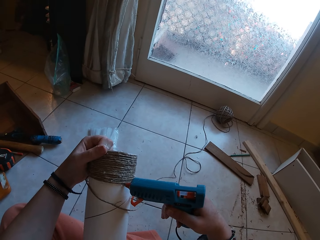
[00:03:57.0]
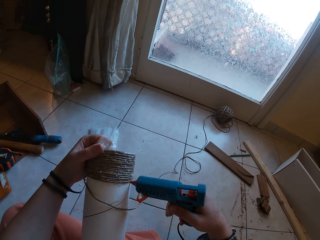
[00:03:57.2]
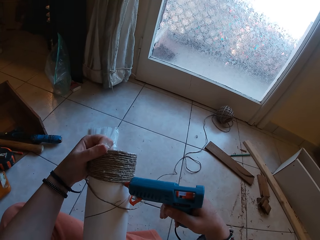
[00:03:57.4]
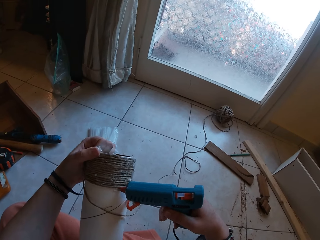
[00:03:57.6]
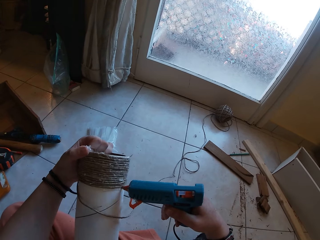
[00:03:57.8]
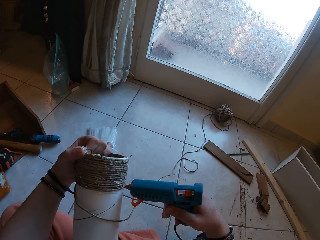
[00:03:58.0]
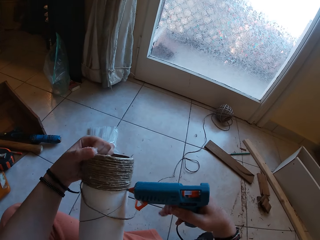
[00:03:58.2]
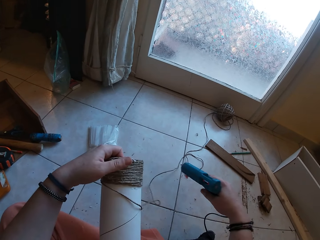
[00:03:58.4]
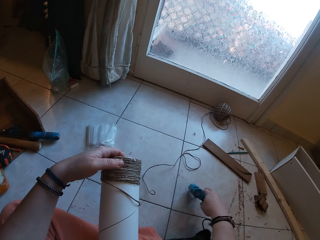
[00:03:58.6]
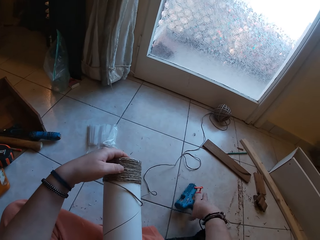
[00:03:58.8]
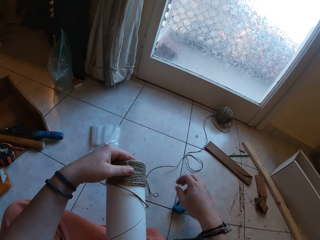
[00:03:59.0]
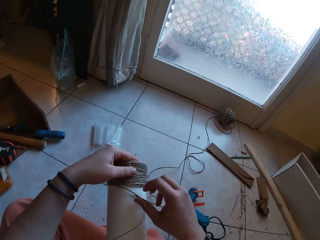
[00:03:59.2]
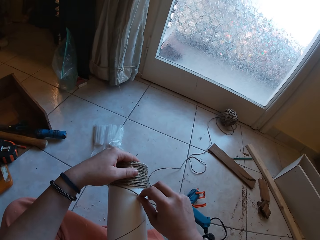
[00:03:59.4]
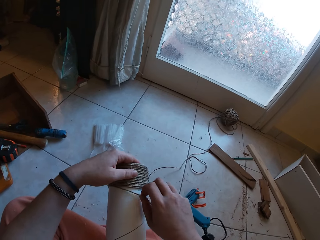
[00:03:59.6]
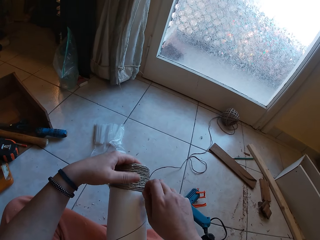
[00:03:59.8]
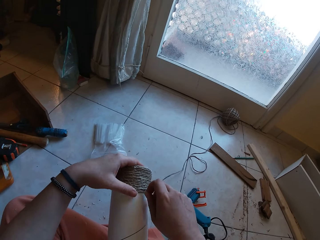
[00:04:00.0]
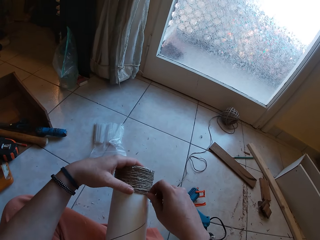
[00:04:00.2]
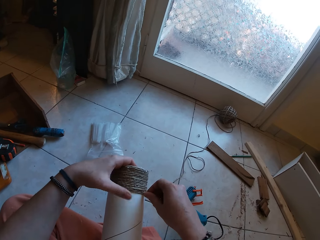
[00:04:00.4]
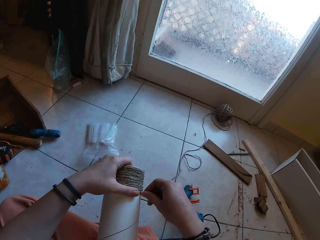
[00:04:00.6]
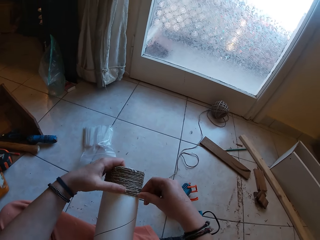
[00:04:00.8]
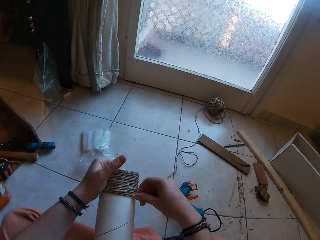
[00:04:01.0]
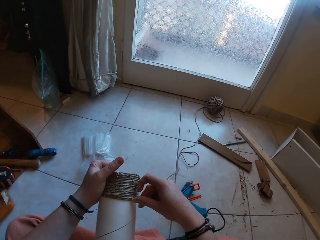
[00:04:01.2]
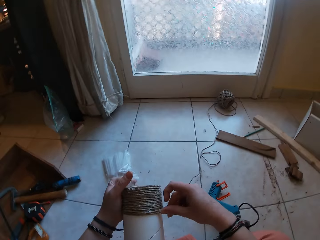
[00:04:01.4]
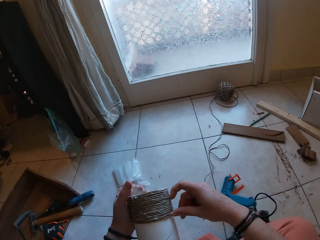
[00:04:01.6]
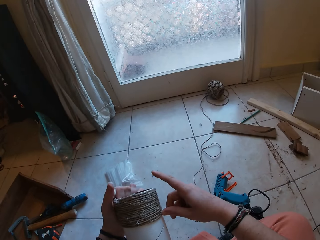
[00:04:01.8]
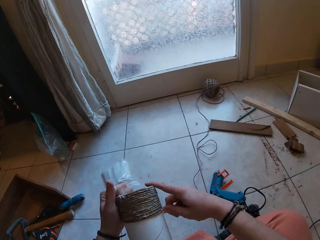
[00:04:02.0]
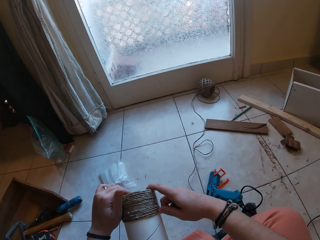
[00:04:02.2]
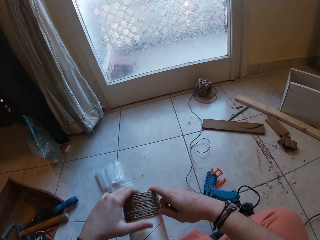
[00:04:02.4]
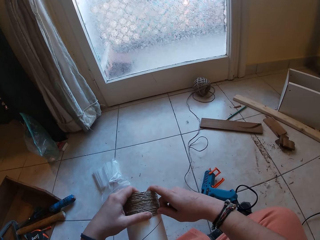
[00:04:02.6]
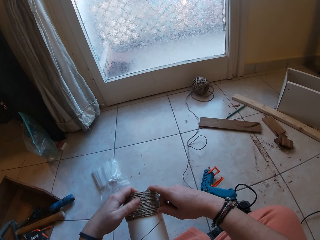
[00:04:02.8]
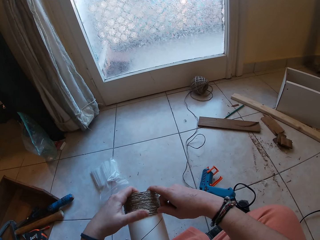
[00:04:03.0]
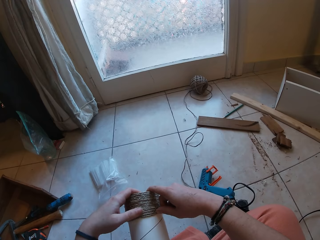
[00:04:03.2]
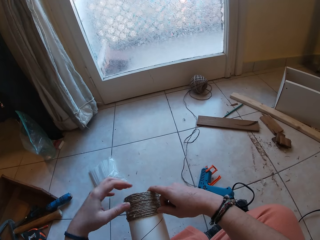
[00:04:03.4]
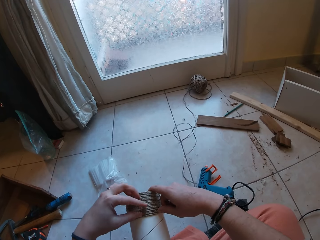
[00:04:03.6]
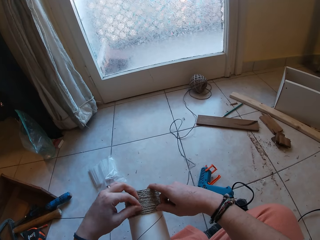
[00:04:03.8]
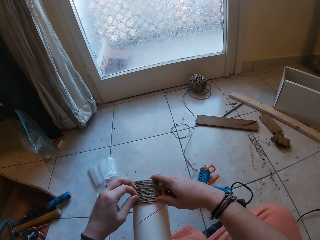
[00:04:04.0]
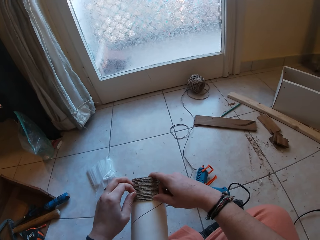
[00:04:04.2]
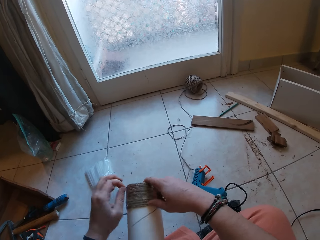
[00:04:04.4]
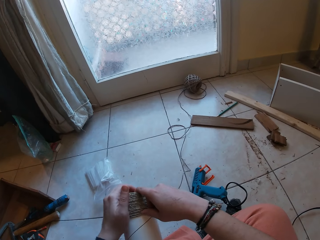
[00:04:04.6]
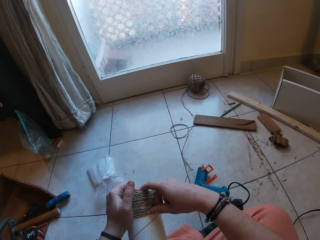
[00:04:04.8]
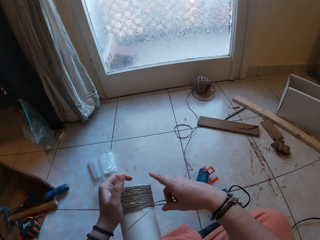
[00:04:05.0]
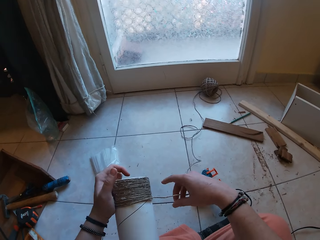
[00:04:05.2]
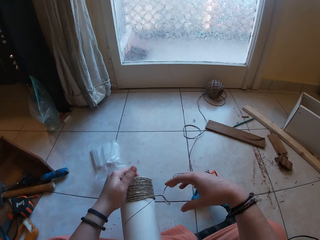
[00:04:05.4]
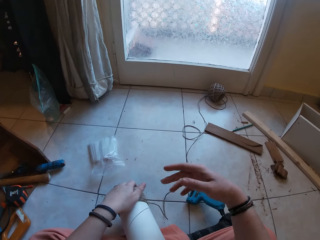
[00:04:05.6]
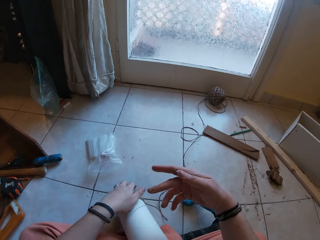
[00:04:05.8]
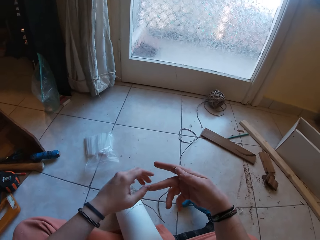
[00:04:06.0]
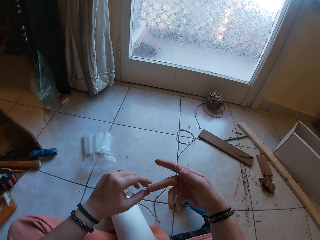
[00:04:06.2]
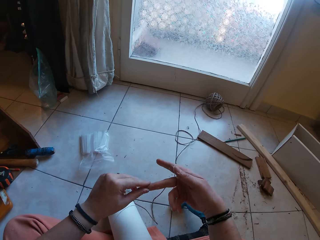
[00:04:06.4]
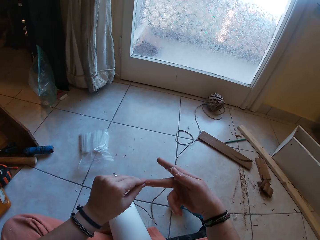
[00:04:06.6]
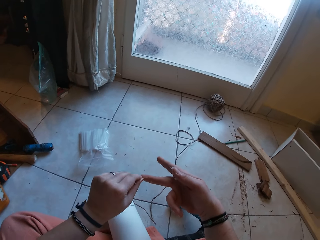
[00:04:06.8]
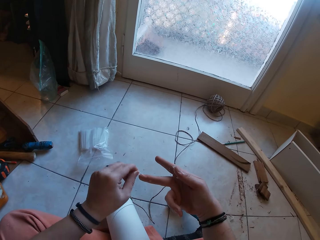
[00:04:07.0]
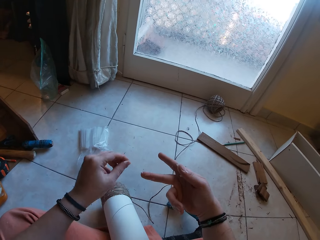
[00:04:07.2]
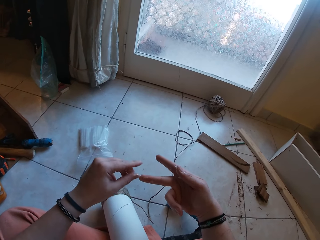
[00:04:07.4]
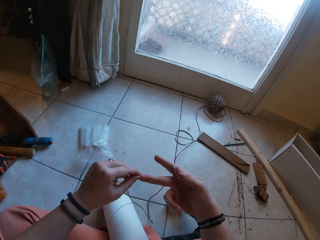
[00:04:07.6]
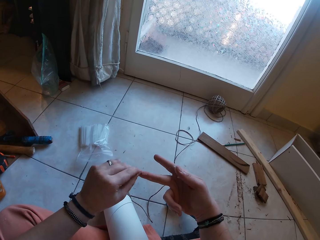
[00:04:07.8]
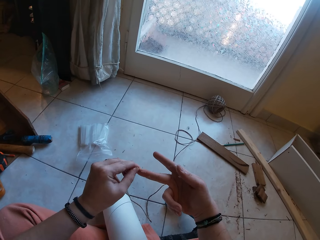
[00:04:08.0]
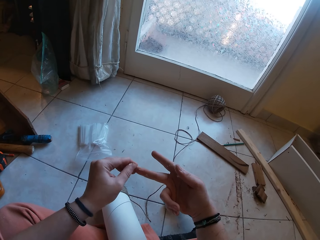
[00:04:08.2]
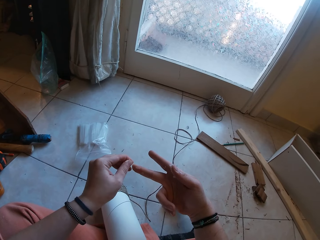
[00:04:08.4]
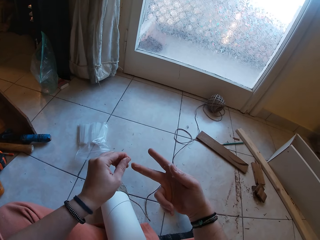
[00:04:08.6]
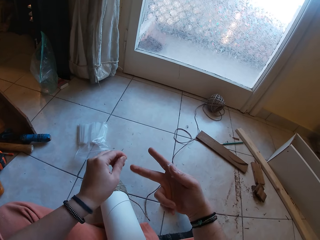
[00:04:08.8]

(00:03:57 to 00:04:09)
The camera wearer drops the glue gun on the floor with her right hand. She applies glue on the cardboard tube with the glue gun in her right hand. She rolls the twine on the cardboard tube with her right hand. She aligns the rope on the carton. She removes dry glue from her right hand with her left hand.

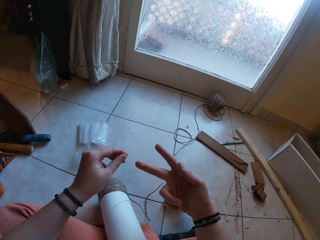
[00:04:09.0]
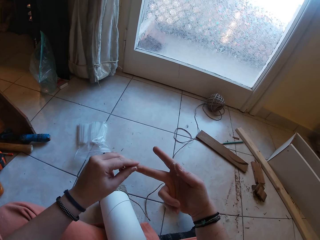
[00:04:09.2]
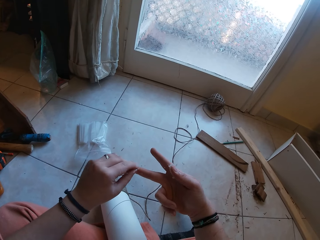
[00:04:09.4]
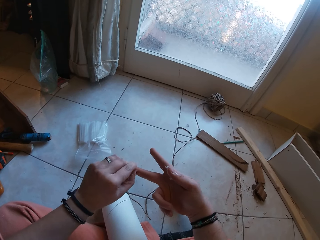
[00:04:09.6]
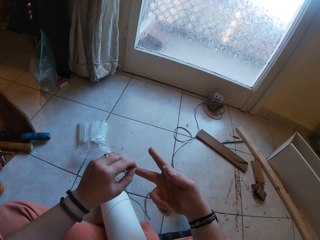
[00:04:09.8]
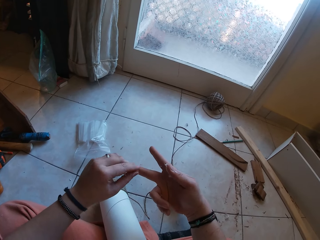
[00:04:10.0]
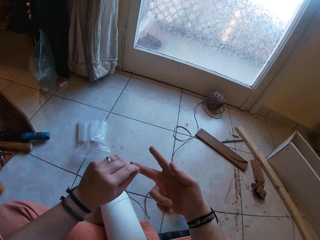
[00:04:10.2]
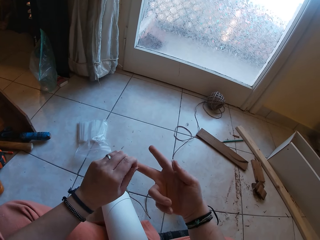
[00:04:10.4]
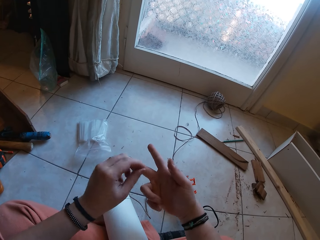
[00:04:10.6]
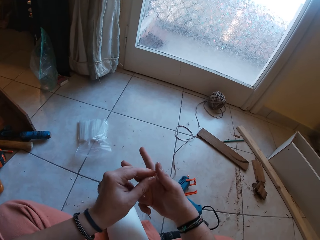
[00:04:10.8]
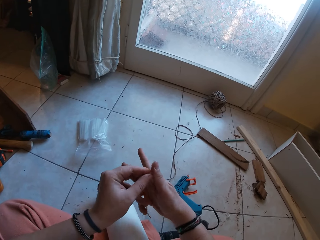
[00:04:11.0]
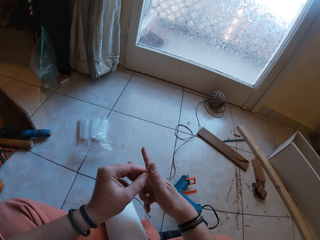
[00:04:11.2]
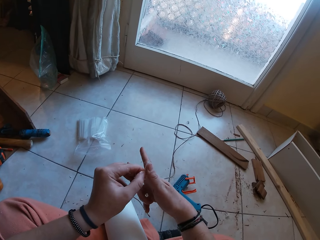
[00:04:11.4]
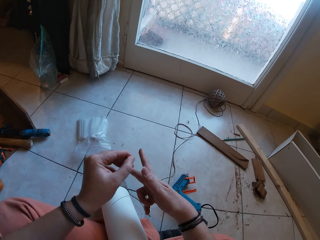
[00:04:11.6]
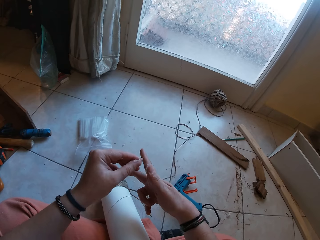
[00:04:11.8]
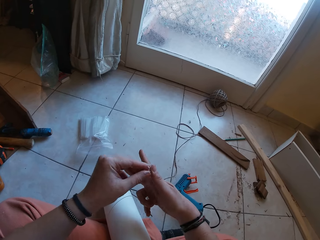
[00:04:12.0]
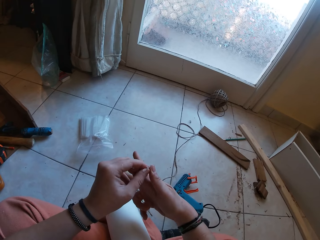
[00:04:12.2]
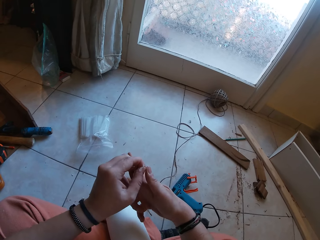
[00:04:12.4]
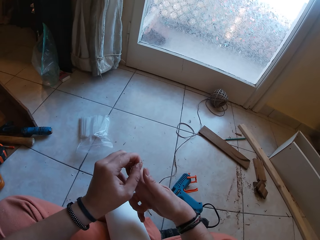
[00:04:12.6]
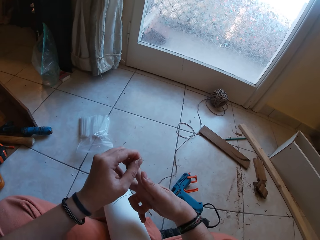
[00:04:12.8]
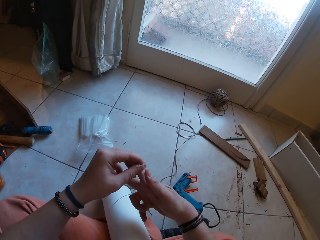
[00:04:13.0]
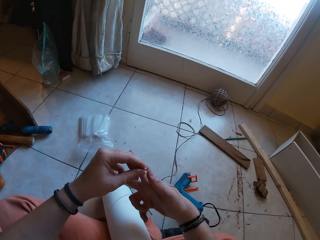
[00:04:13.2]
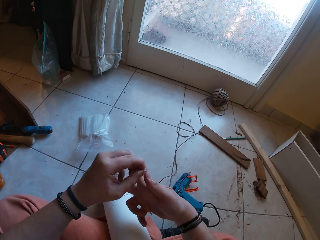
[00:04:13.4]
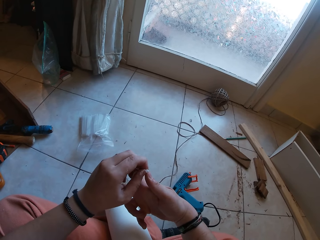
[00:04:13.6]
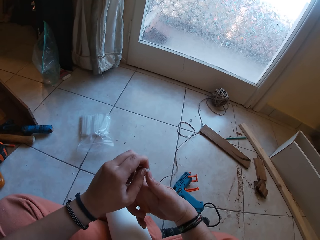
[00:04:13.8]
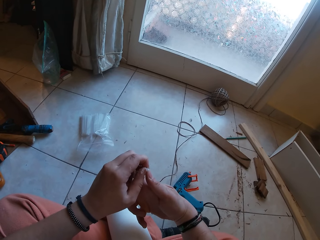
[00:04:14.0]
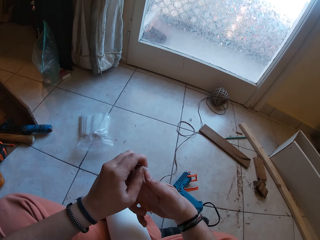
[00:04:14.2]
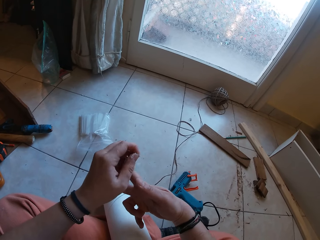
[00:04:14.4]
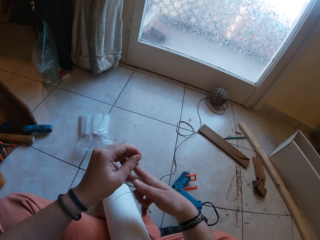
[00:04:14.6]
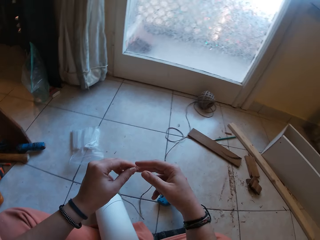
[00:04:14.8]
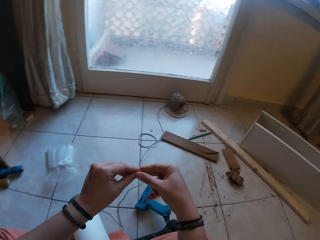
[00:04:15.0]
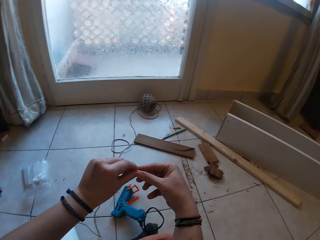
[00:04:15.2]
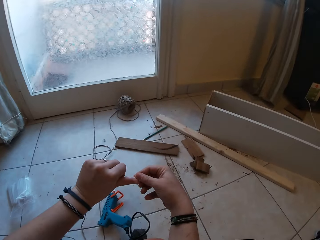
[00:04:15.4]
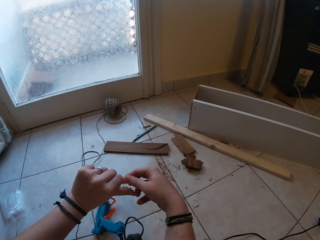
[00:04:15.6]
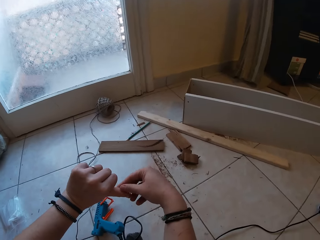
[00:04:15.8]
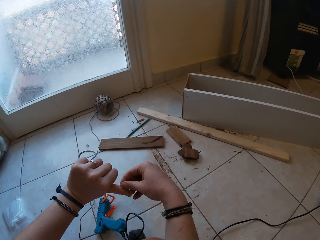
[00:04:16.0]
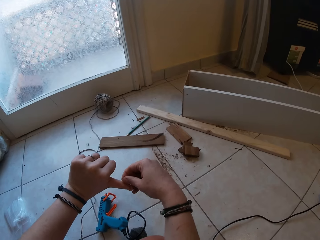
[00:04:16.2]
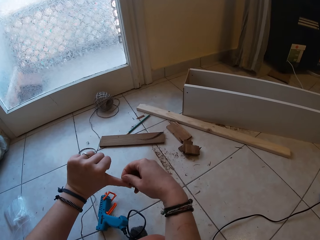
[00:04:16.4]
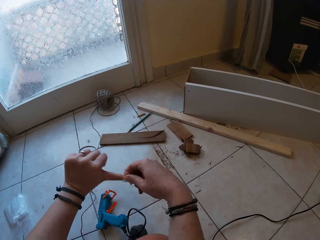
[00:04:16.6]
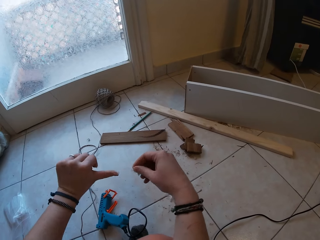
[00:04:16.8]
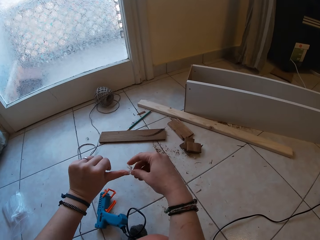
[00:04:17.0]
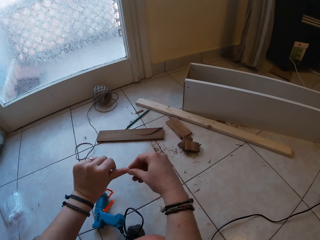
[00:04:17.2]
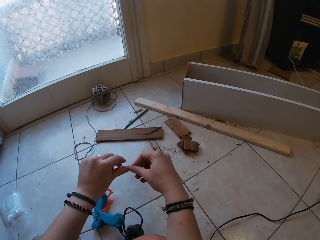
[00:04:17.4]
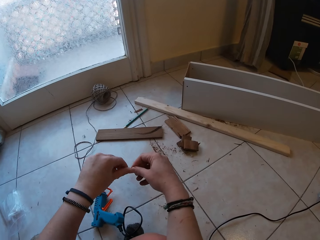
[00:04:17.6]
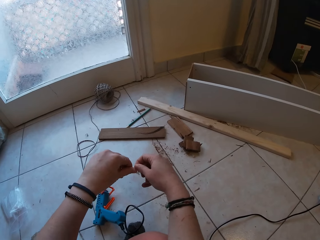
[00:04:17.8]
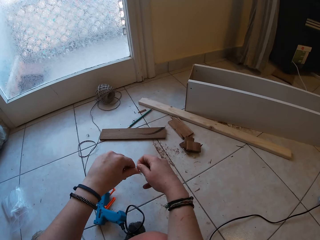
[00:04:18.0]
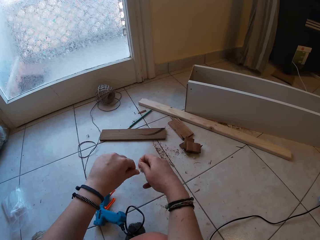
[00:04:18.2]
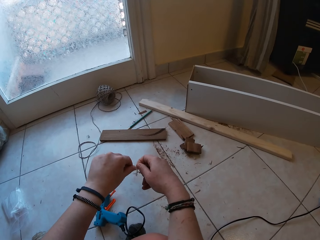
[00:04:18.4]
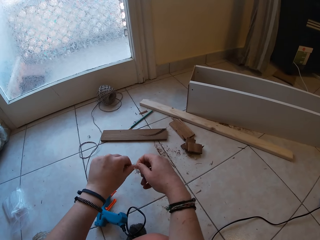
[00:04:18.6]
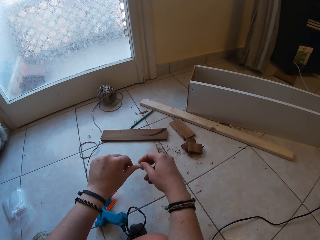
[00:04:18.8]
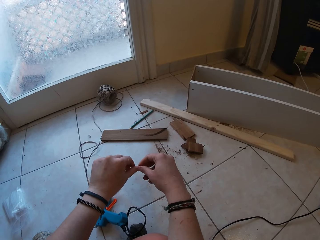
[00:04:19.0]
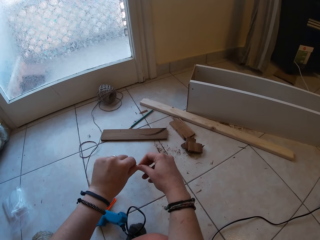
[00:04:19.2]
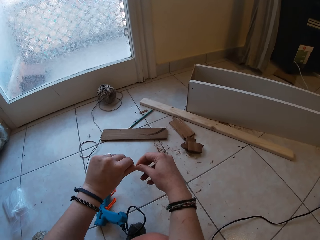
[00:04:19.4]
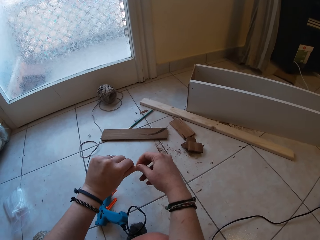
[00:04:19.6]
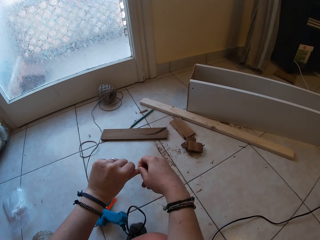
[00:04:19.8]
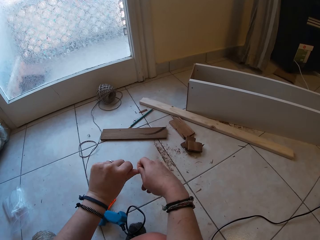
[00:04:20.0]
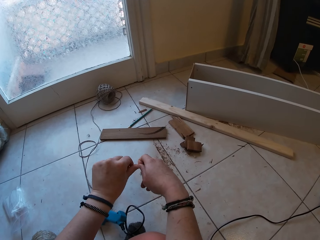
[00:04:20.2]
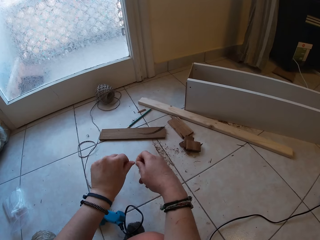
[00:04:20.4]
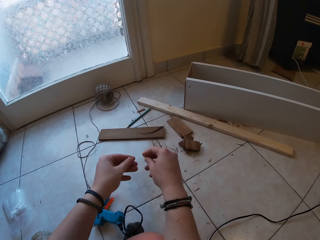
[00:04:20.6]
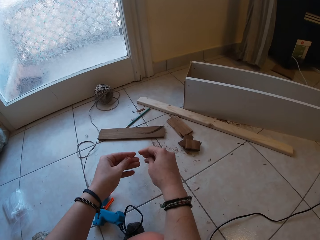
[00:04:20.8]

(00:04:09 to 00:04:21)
The camera wearer removes glue from her right hand with her left hand. She removes glue on her right hand with her left hand. She removes glue on her left hand with her right hand.
